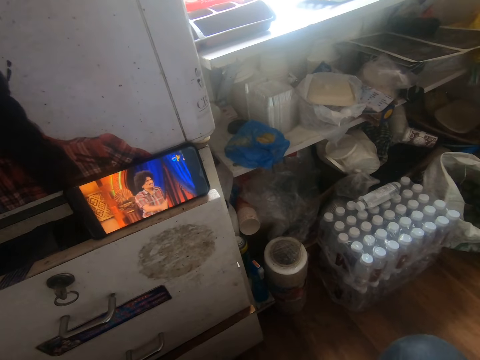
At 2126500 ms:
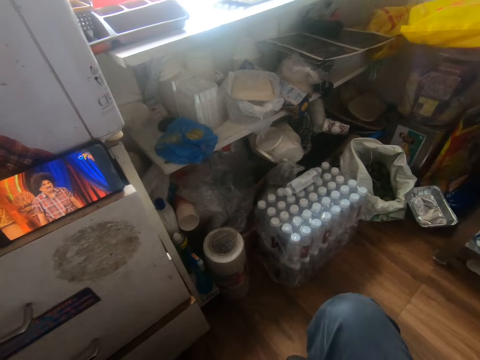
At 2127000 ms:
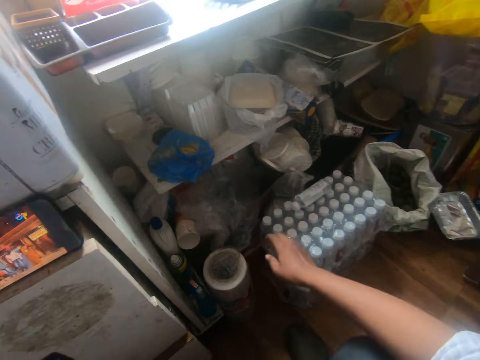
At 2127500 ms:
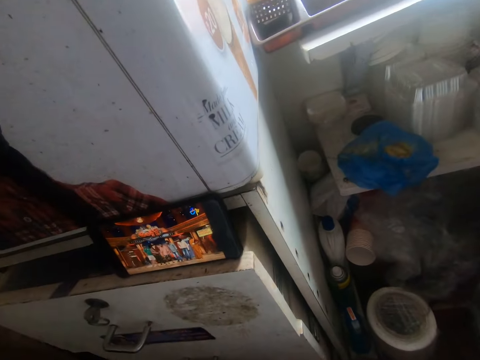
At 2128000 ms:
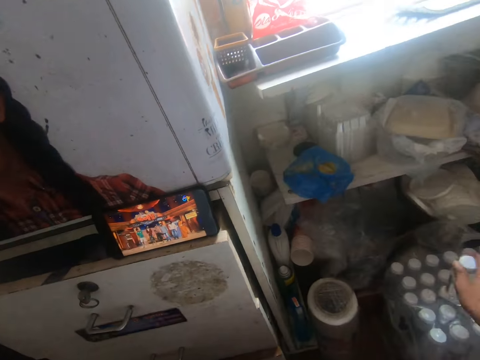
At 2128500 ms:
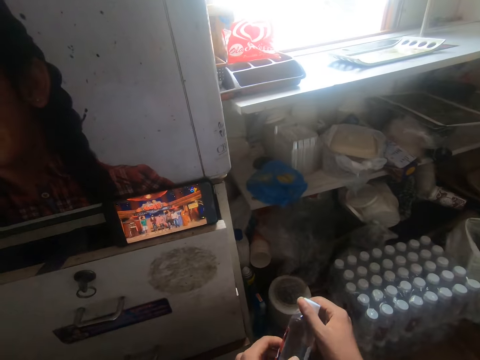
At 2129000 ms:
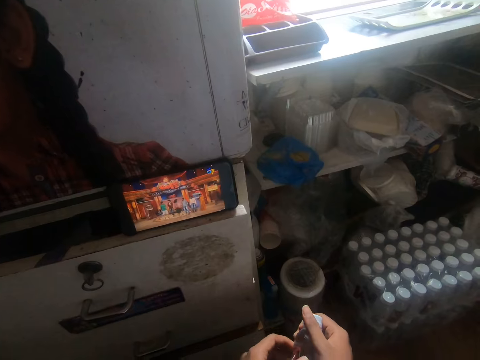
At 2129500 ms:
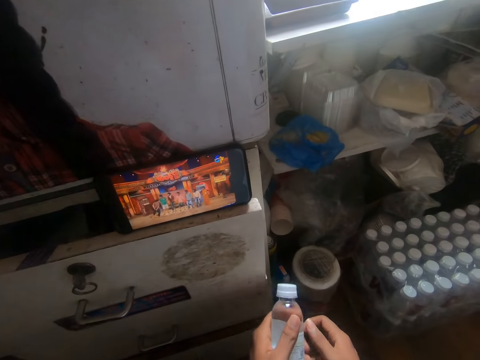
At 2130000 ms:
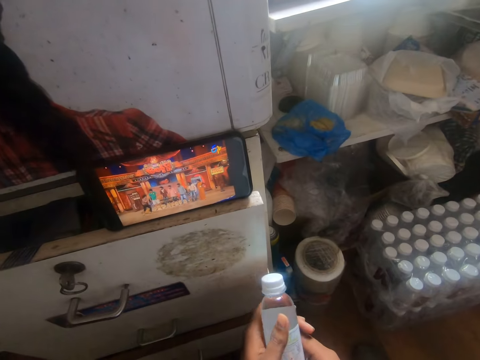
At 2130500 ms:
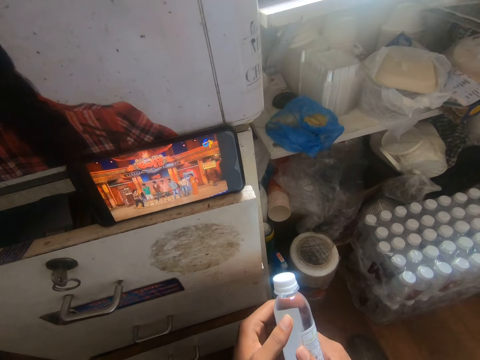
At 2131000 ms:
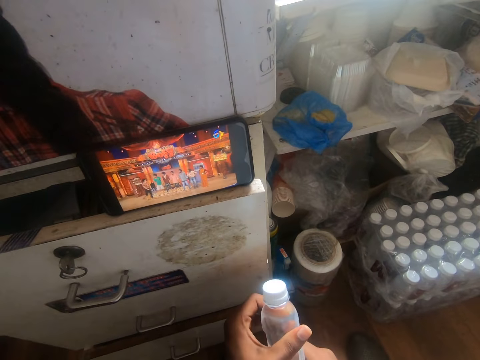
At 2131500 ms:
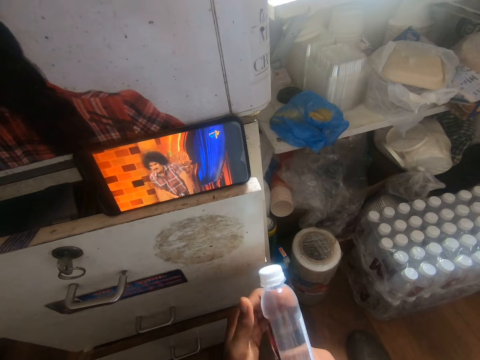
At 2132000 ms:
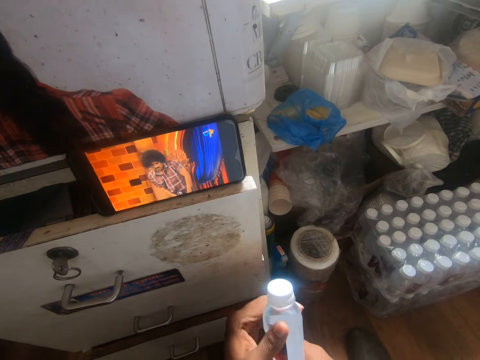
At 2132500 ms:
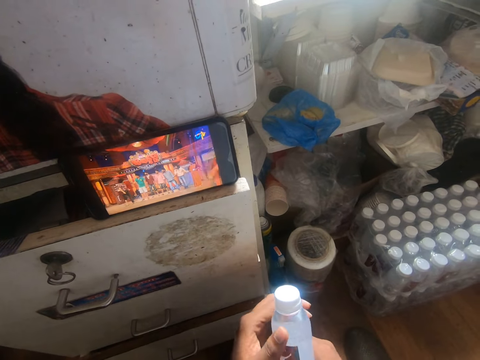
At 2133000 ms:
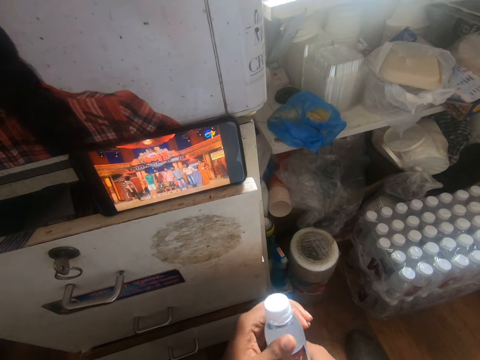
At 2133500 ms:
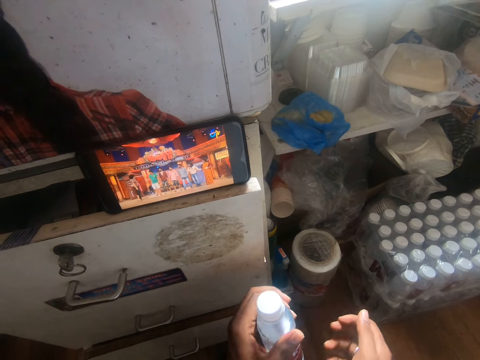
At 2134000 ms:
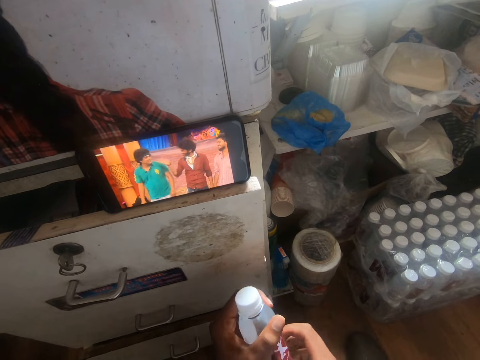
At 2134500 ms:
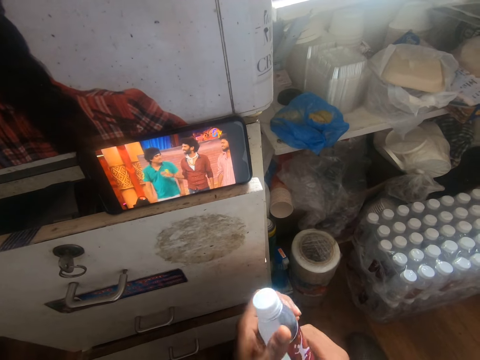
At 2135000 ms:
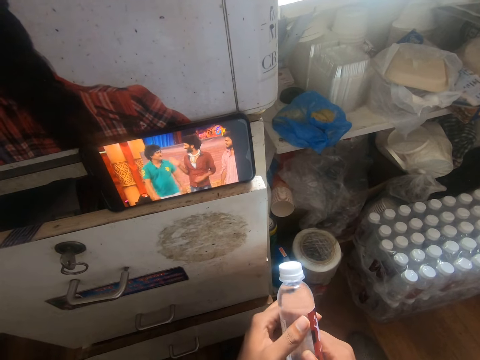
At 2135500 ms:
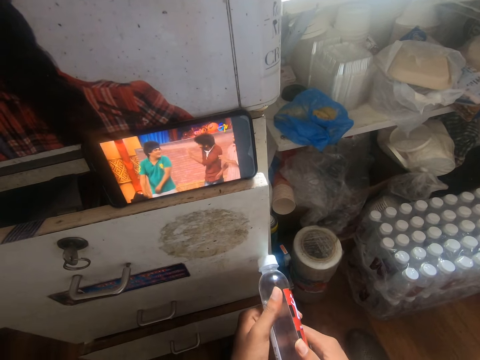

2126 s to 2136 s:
The camera wearer picks up a bottle of water on top of a pack of water with his right hand. He passes the bottle of water from his right hand to his left hand. He inspects the bottle. He holds the bottle of water with his hands.

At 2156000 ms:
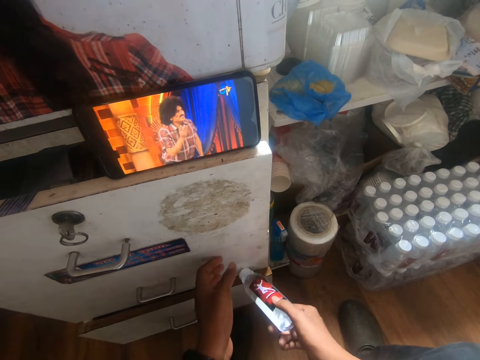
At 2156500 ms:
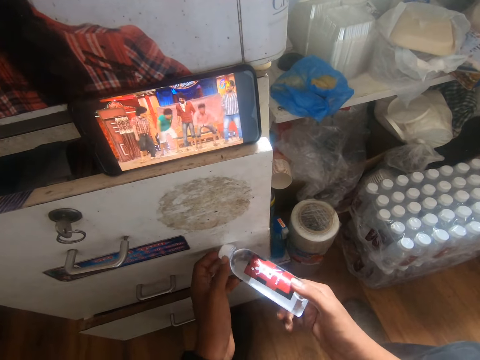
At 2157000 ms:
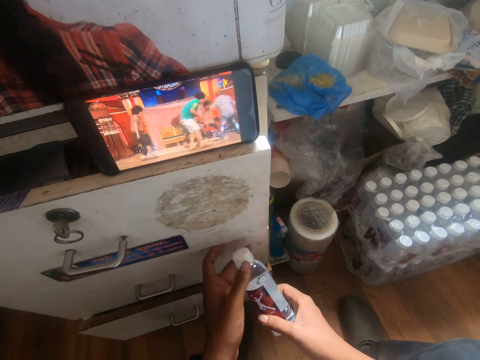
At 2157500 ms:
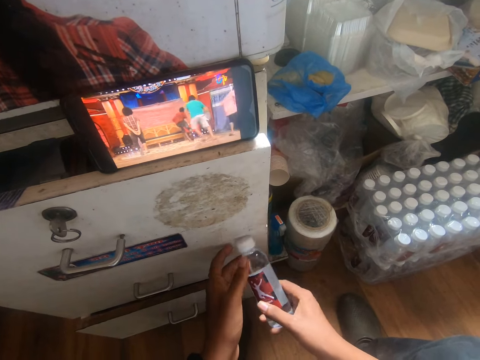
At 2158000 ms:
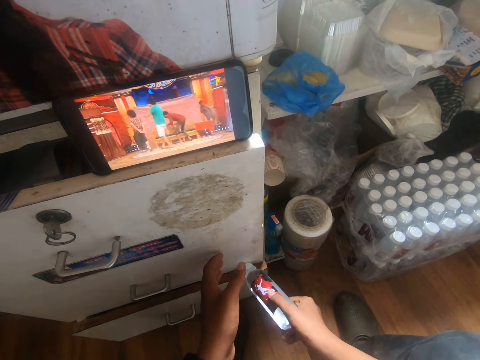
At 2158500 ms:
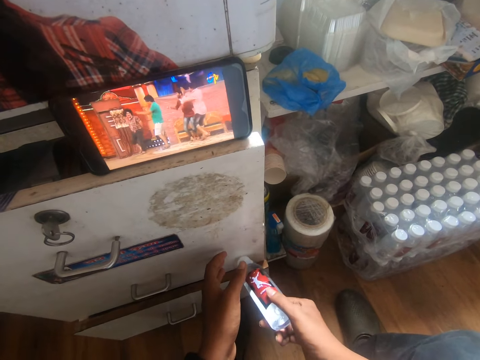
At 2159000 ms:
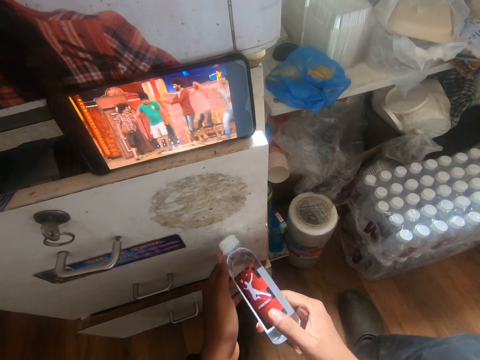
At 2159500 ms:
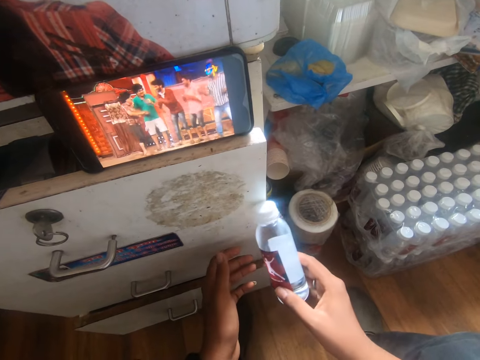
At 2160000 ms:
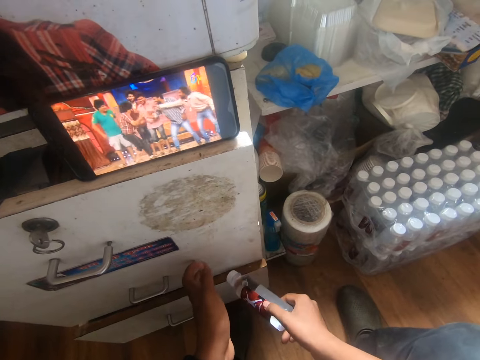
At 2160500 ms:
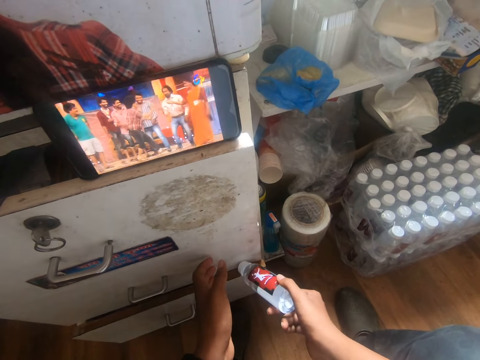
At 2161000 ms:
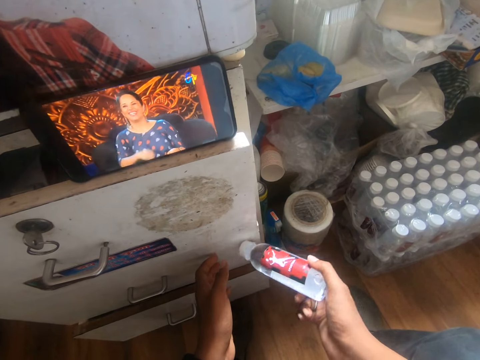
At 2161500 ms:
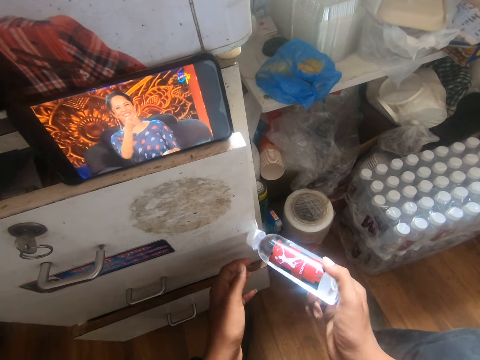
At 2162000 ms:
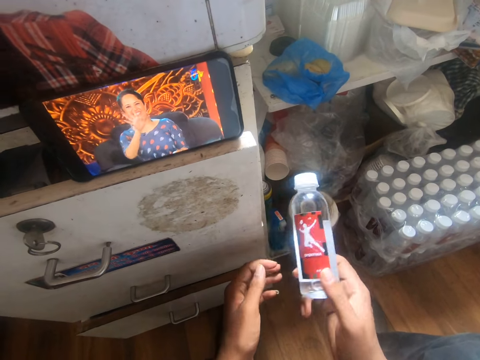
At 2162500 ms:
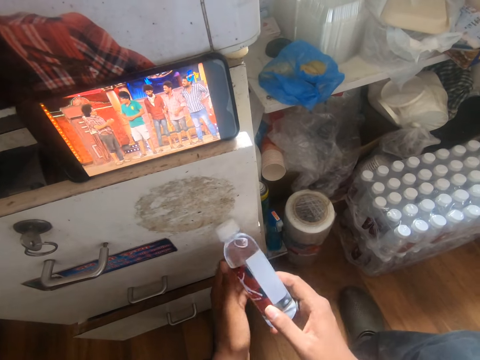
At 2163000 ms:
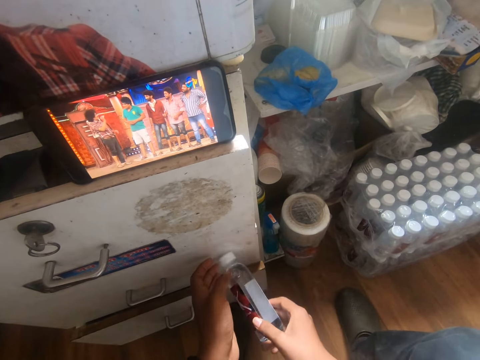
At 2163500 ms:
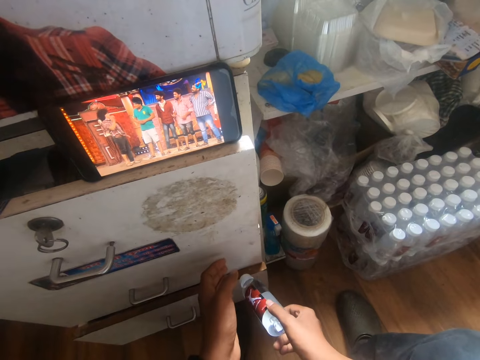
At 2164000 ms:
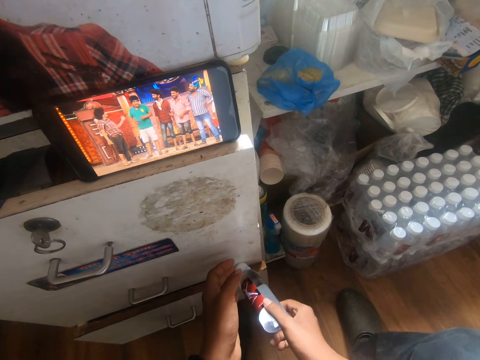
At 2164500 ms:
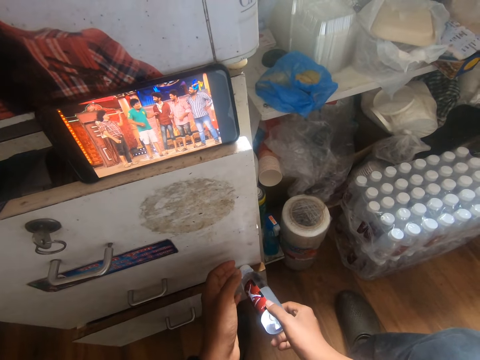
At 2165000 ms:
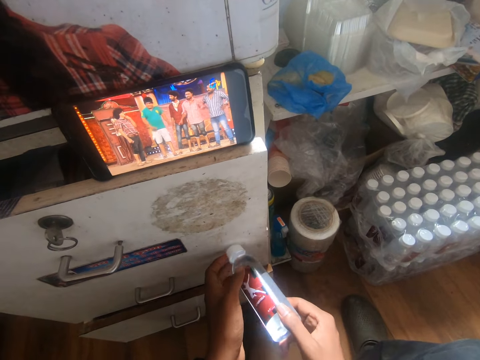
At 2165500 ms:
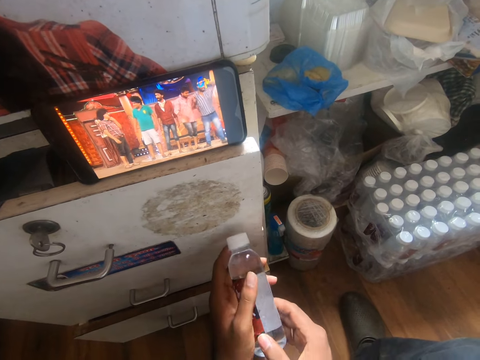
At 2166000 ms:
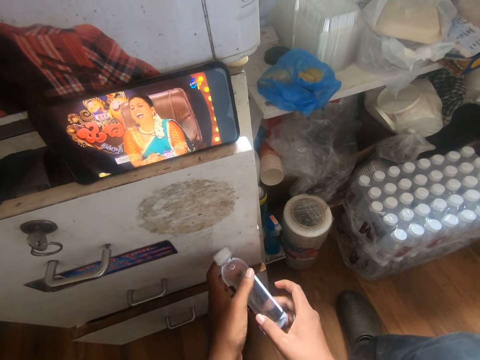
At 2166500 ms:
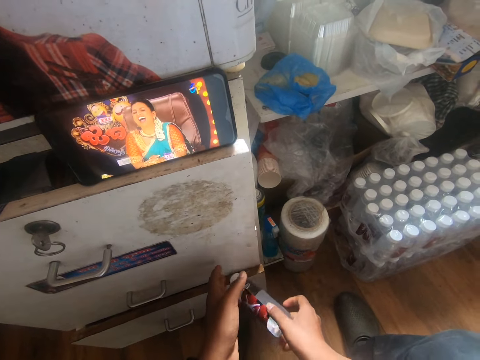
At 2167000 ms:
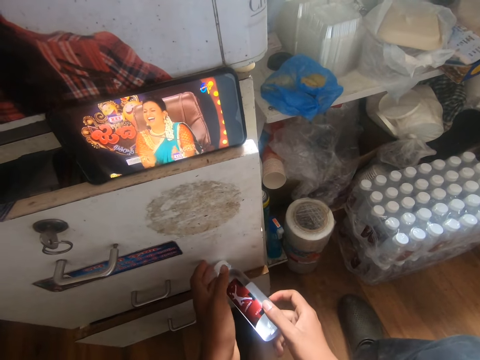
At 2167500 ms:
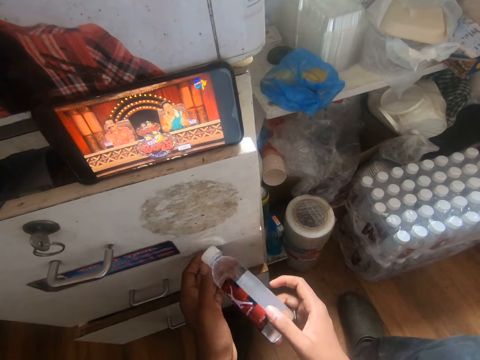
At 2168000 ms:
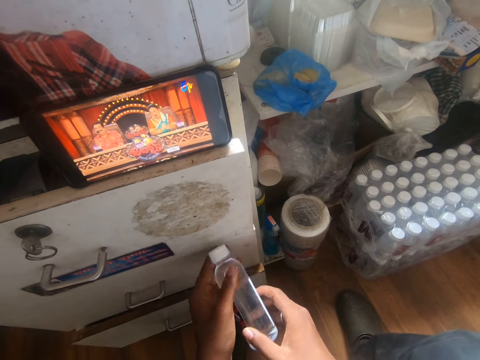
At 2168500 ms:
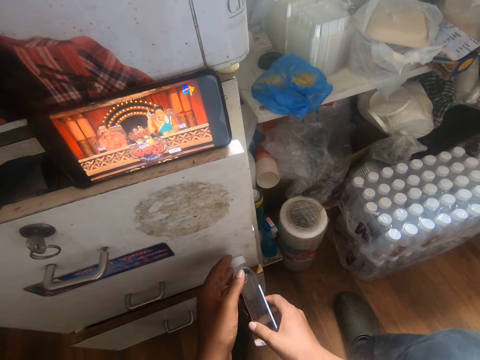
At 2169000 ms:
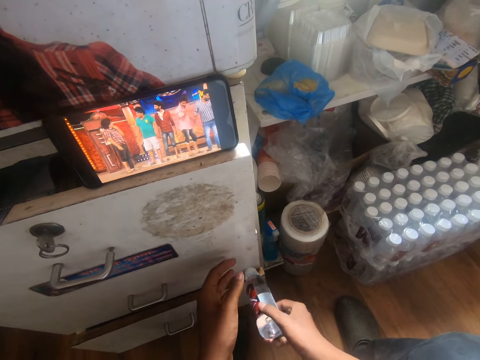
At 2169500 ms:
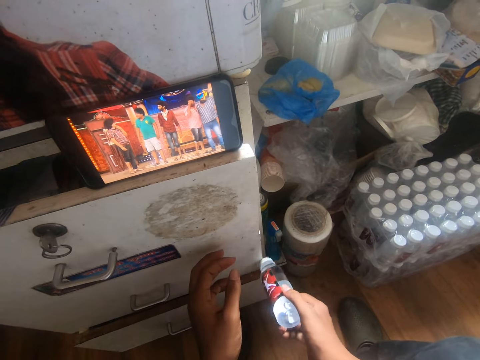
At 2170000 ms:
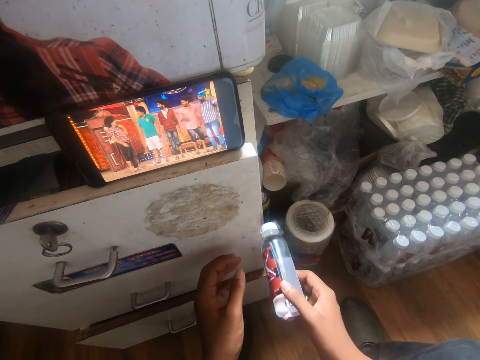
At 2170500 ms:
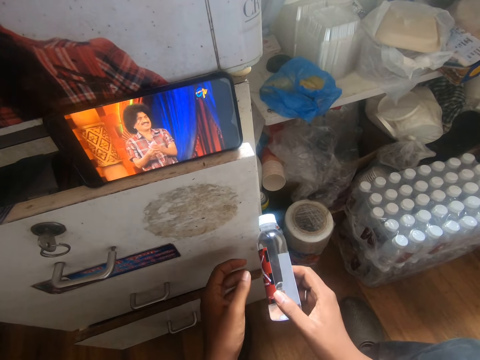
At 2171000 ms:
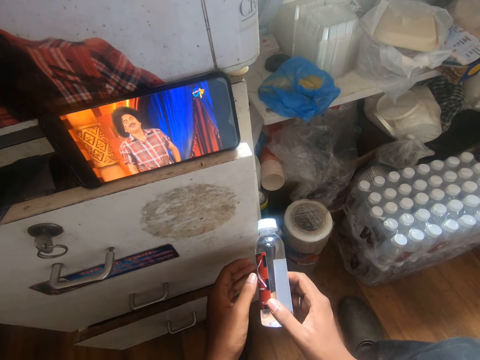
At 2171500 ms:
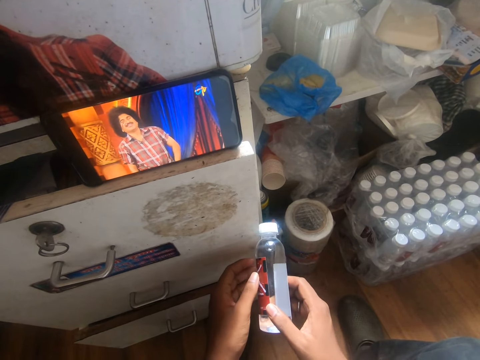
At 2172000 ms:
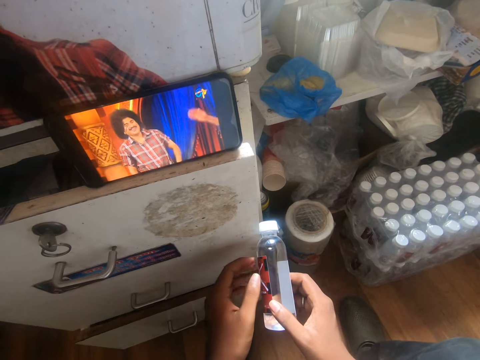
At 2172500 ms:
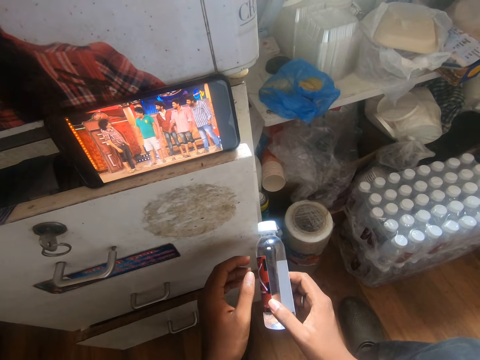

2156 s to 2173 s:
The camera wearer hits the bottle of water on the shelf with his right hand.
